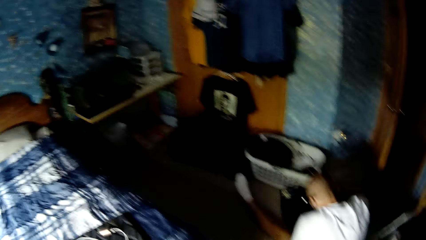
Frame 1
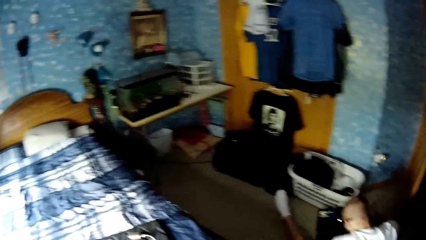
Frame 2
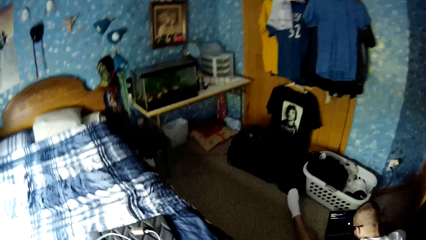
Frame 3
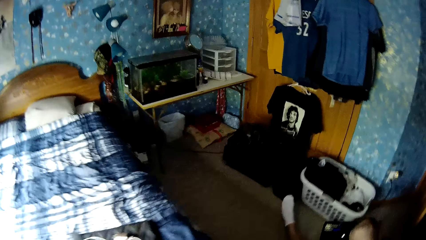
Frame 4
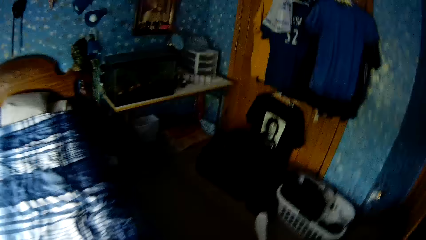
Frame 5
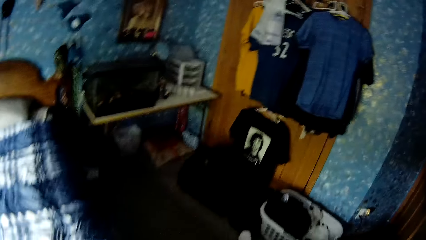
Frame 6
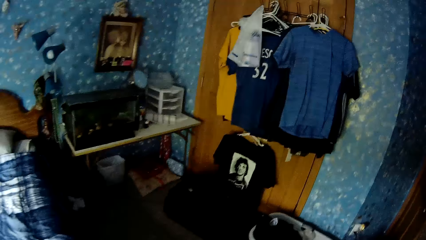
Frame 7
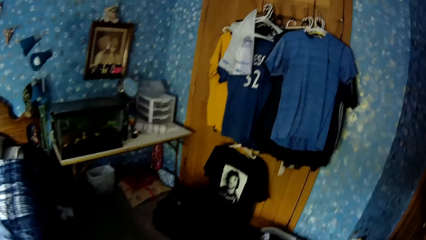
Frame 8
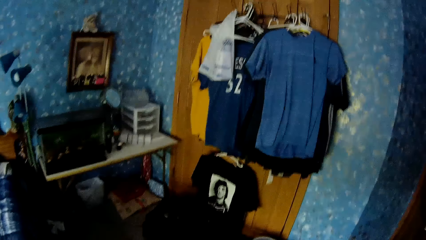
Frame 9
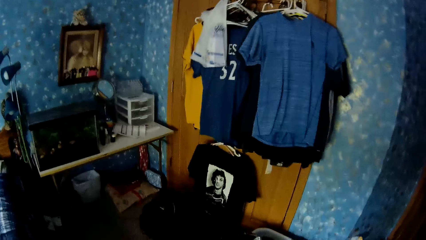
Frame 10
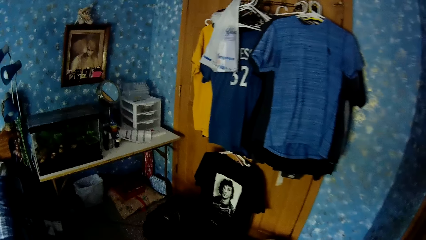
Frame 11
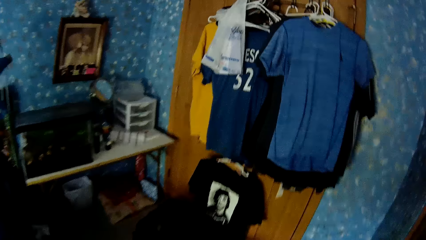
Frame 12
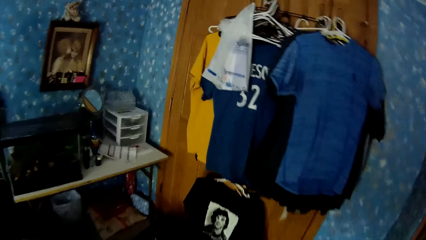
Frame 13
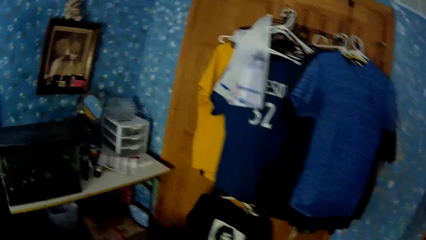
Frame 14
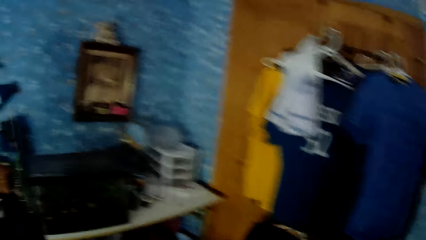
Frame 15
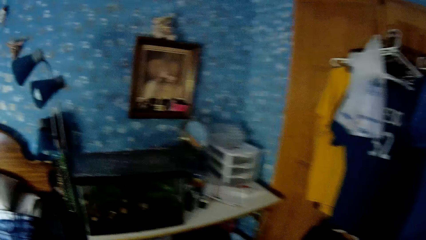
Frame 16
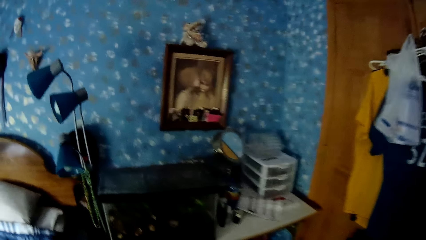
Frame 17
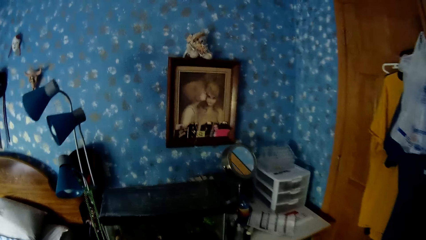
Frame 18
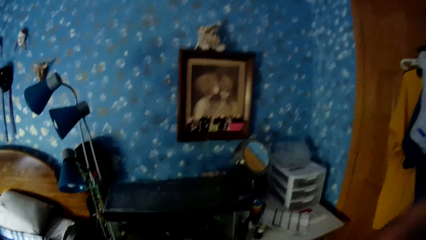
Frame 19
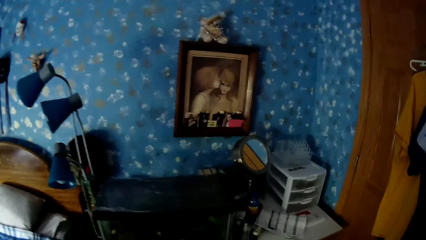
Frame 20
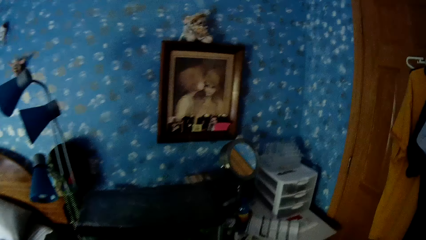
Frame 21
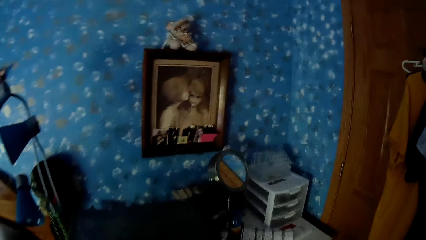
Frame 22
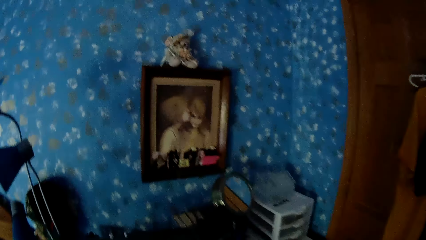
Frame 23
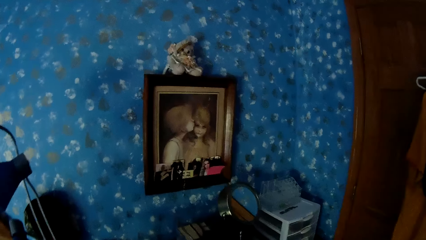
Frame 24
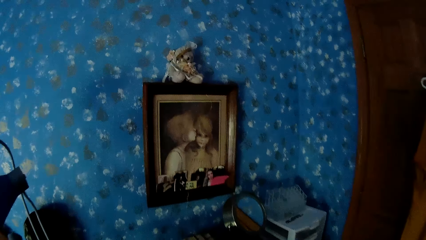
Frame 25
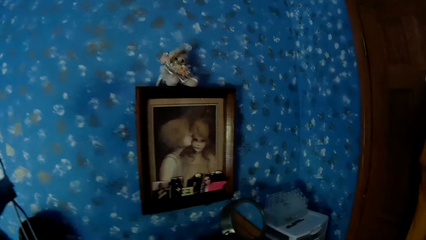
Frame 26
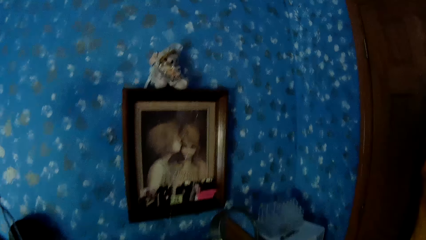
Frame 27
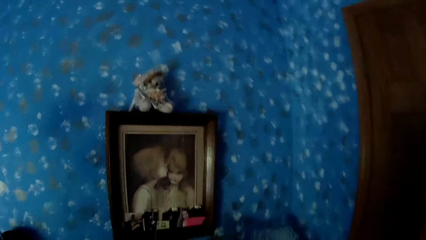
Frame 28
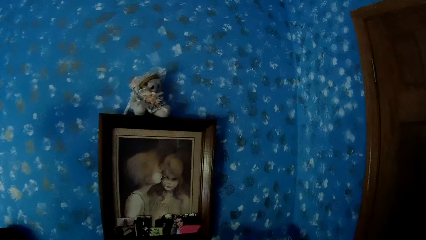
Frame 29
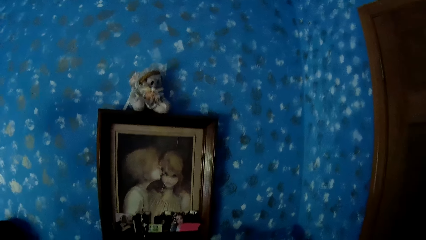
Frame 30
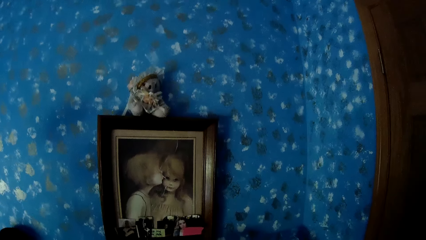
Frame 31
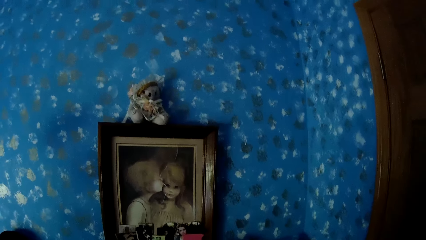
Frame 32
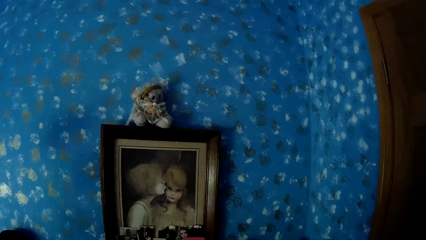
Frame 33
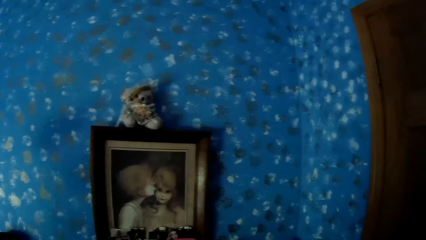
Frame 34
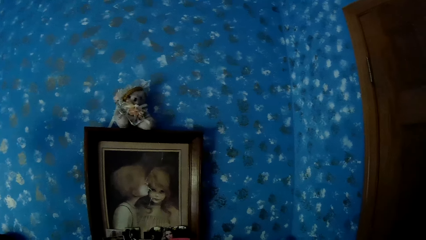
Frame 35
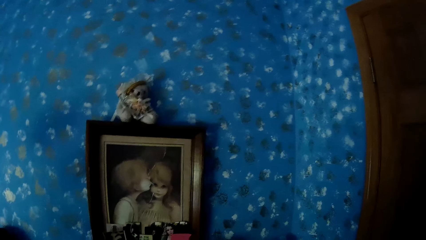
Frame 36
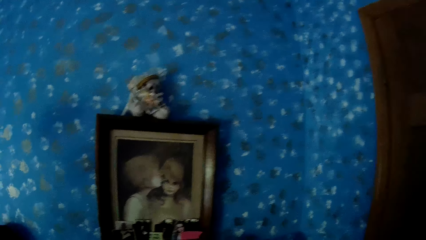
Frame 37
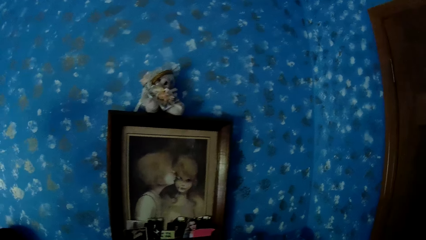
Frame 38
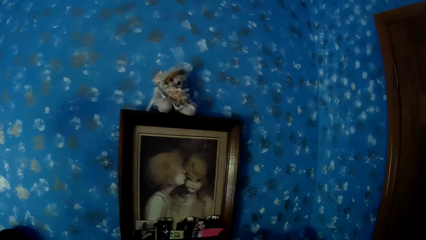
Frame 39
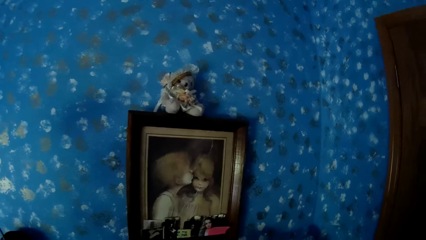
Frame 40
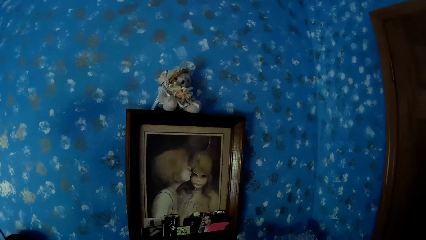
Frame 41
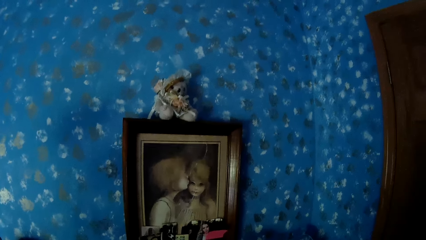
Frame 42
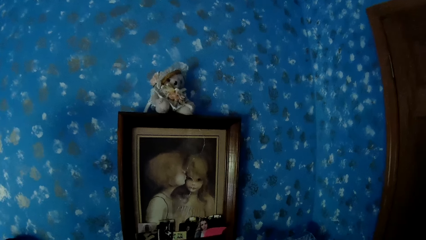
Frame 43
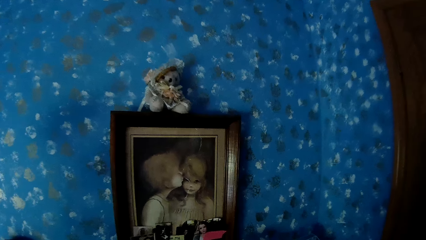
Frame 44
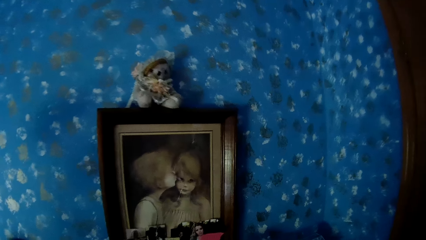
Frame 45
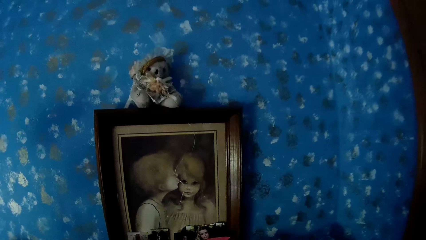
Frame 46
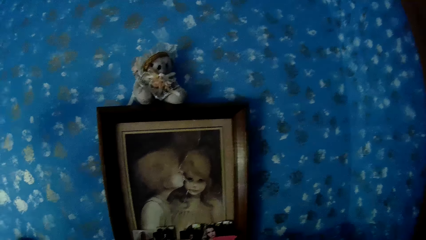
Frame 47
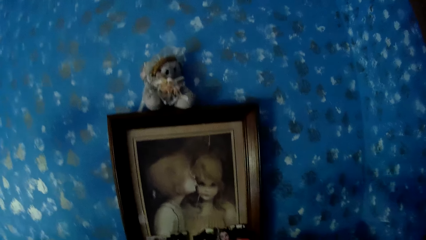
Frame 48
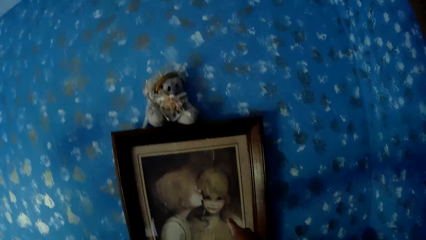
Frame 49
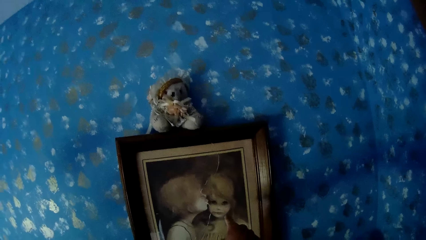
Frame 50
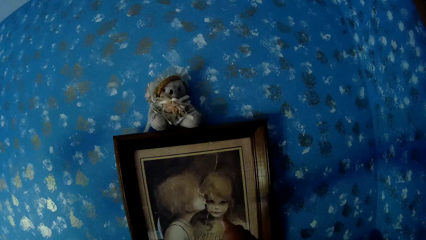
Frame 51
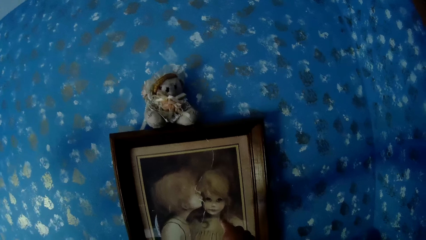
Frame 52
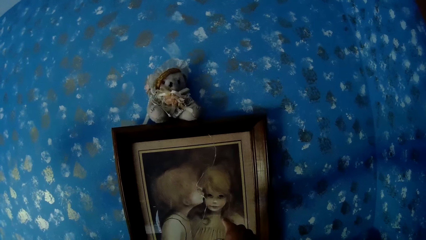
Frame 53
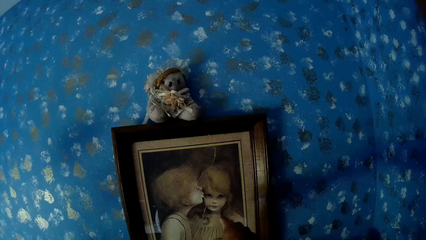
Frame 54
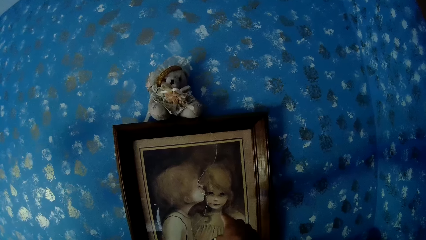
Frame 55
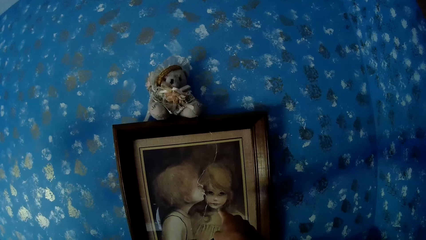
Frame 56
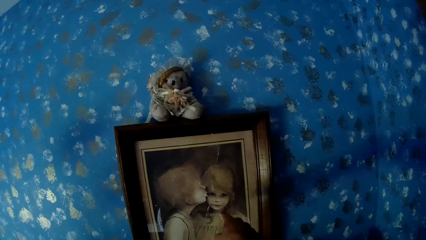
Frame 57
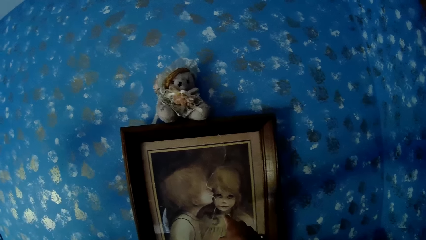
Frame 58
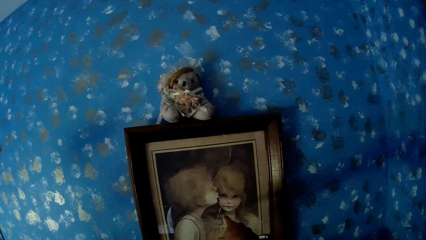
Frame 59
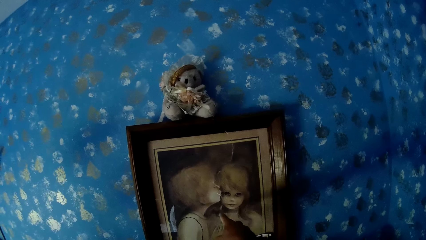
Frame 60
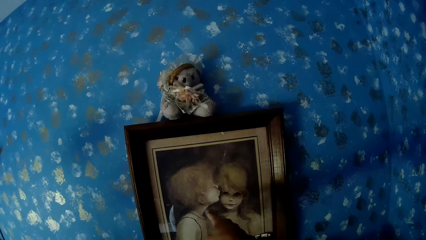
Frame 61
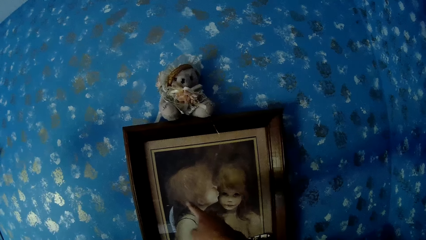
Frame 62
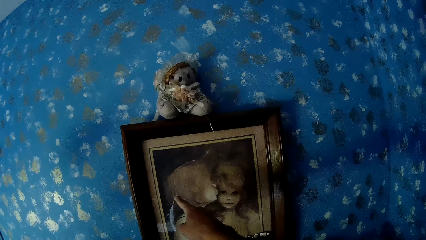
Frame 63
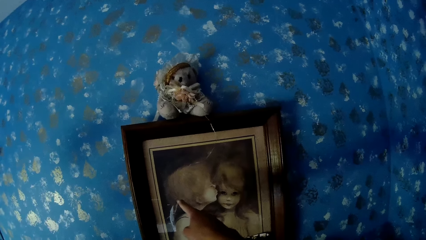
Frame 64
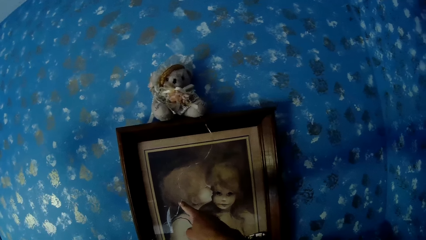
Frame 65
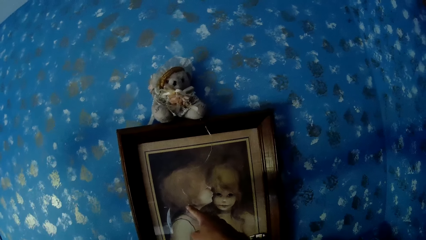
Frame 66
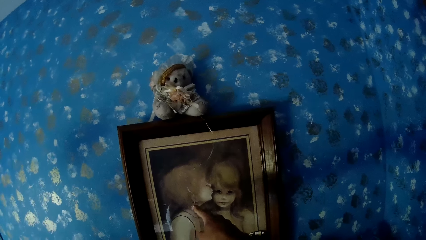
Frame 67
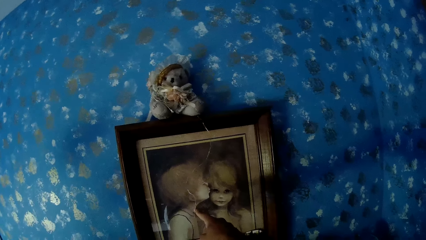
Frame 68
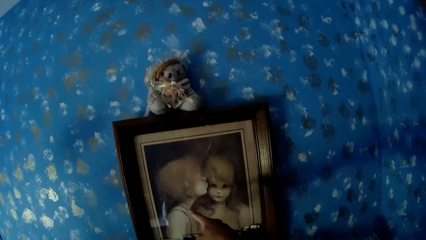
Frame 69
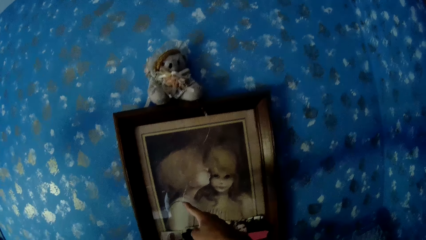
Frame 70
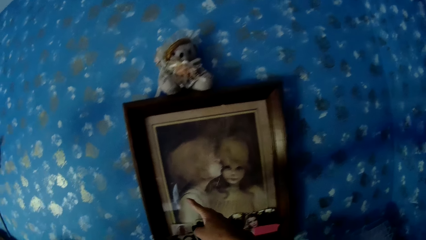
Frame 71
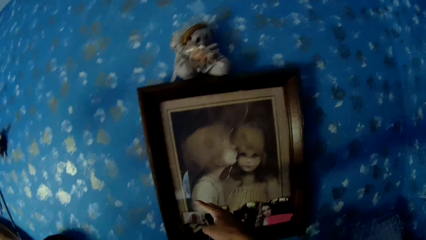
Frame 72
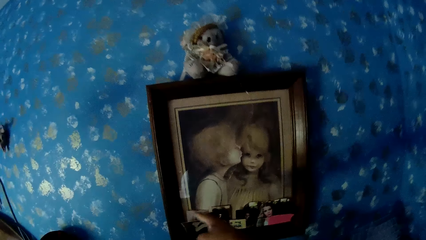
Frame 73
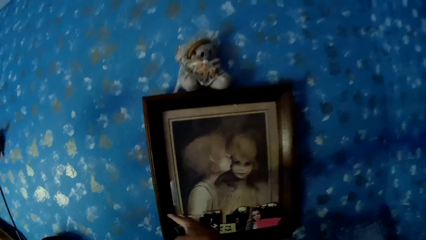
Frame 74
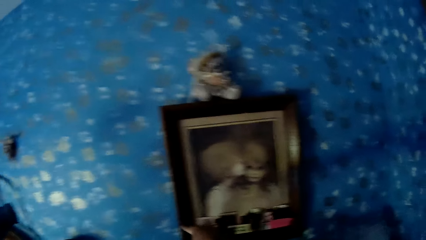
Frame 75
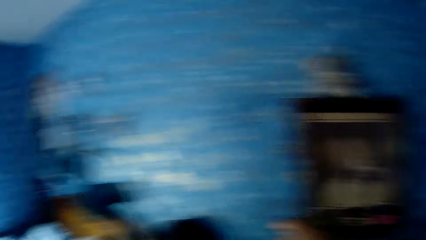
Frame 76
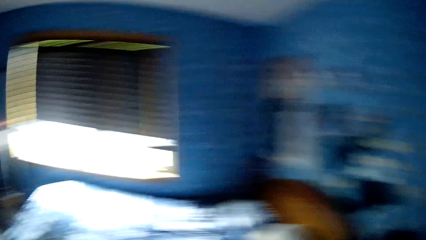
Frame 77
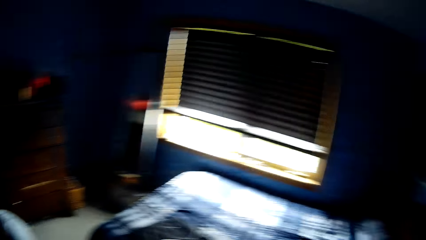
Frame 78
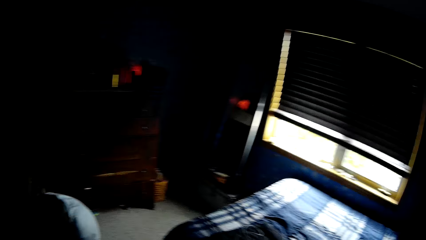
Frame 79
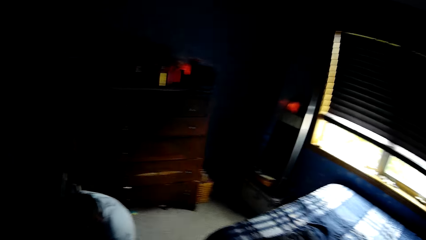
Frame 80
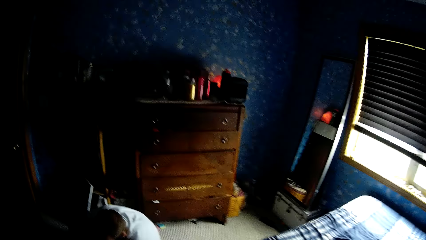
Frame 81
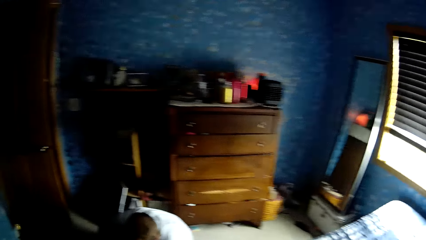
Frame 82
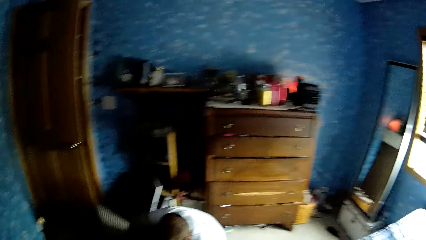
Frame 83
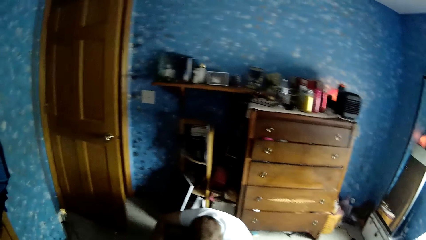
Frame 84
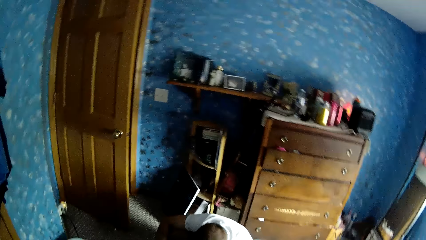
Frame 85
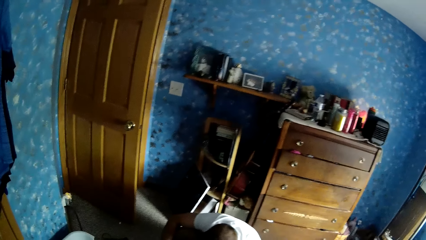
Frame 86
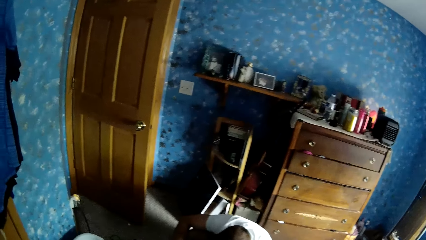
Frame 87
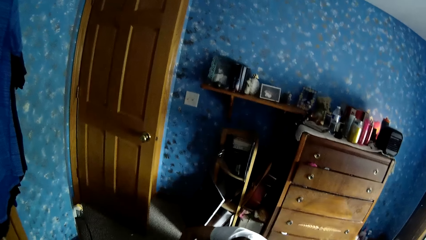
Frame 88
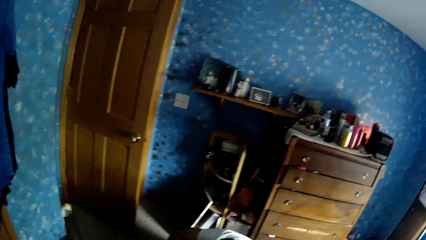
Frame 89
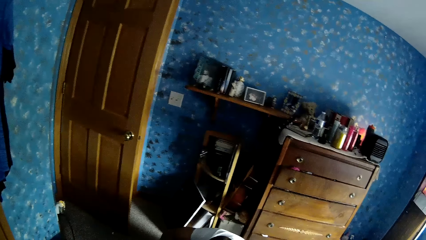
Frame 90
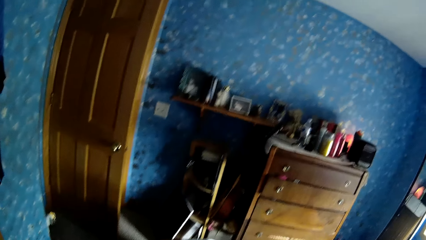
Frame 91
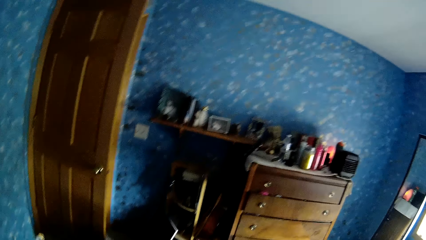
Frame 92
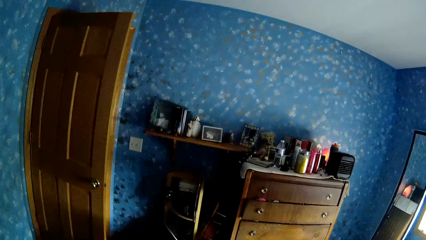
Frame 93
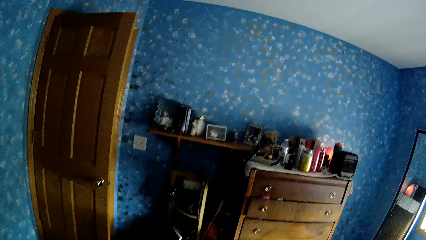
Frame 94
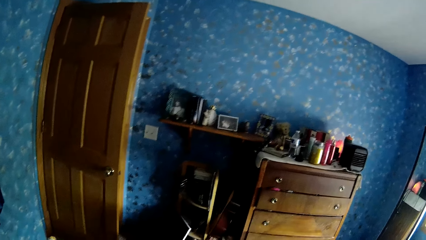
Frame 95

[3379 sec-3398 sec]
The camera wearer looks around. He walks in the room. He looks around the room. He points at a photo on the photo frame or picture frame. He moves a string on the picture frame with his finger. He turns. He looks around the room.
